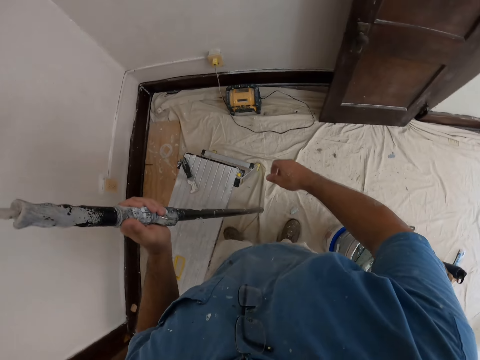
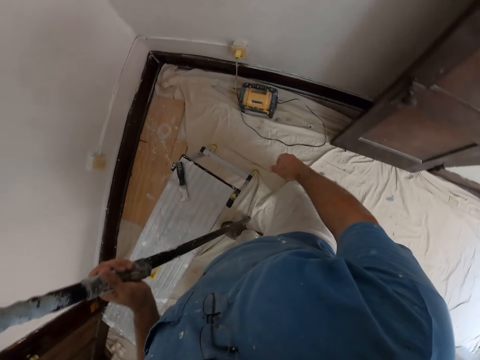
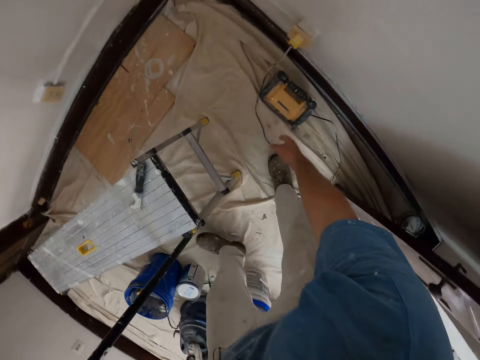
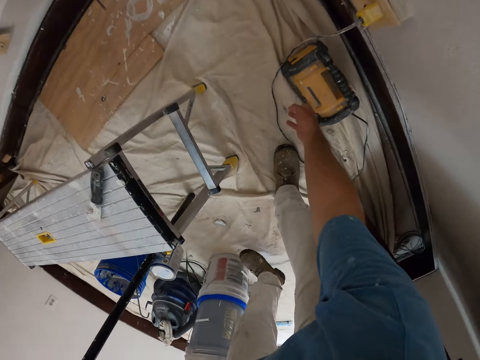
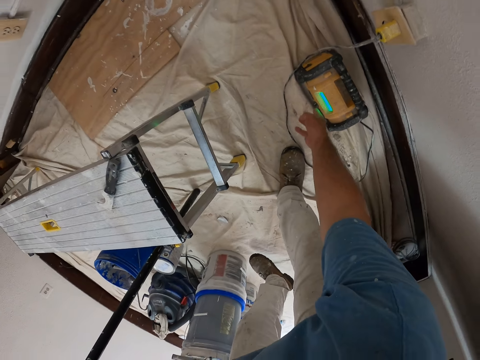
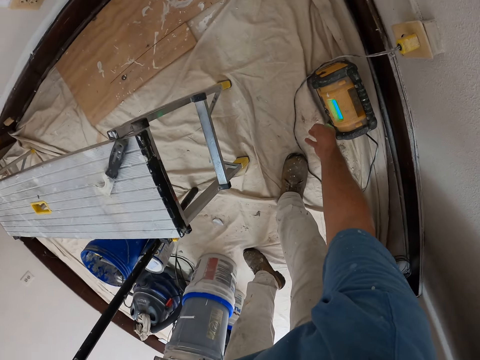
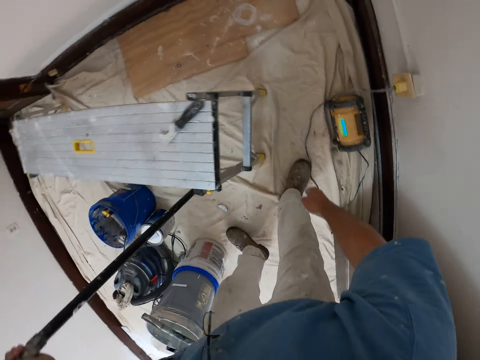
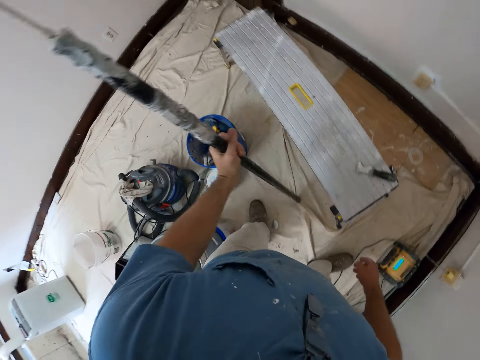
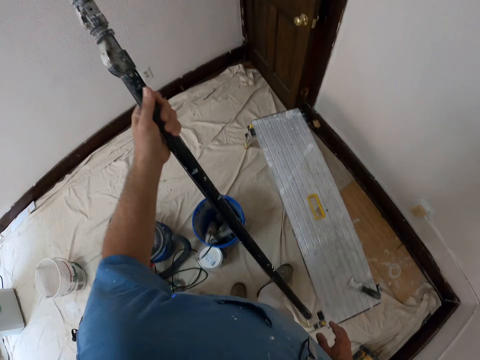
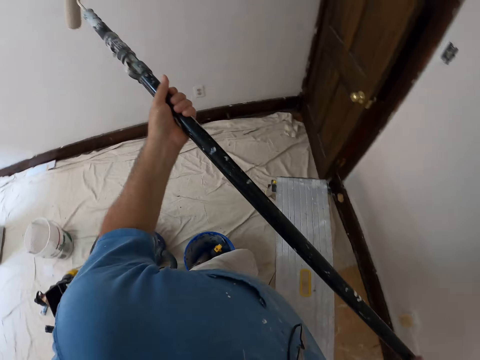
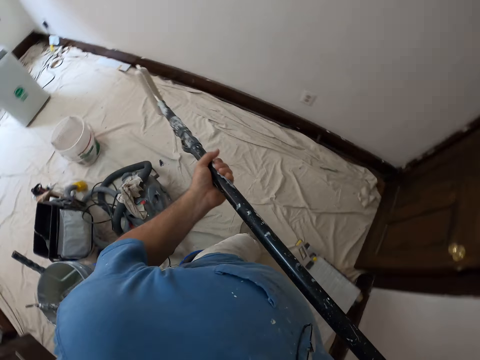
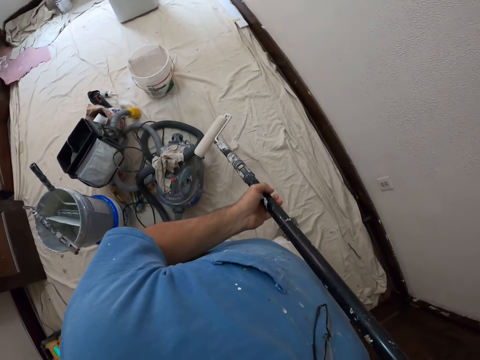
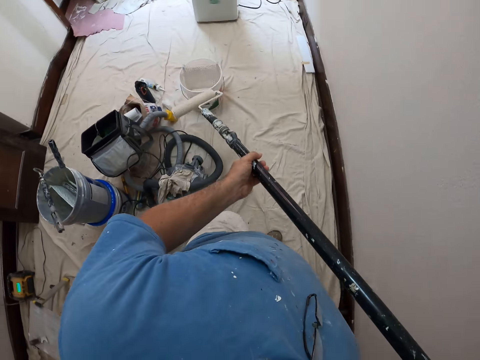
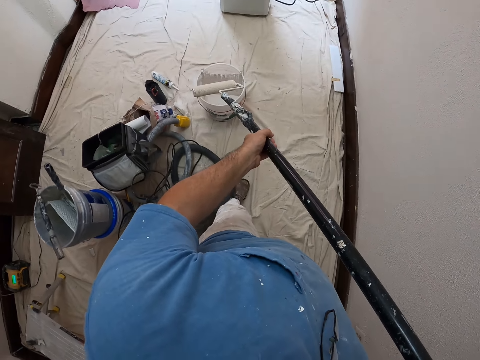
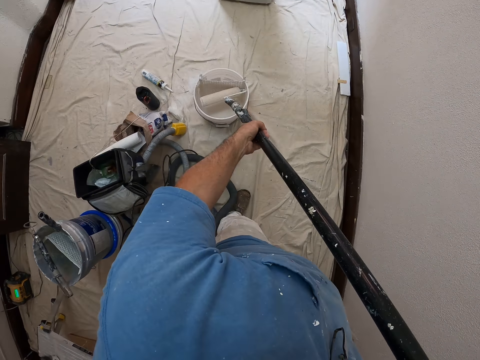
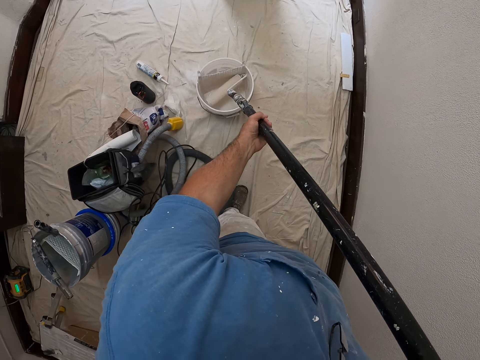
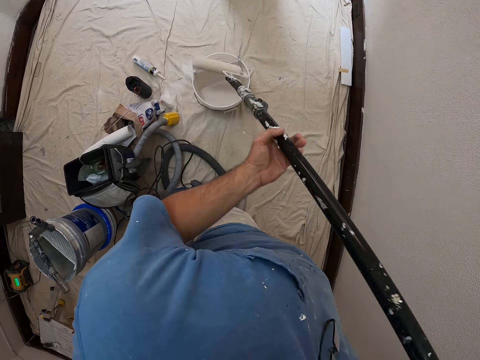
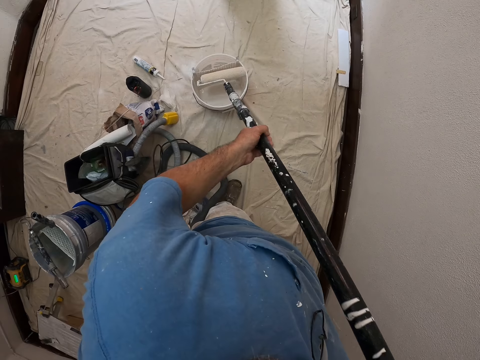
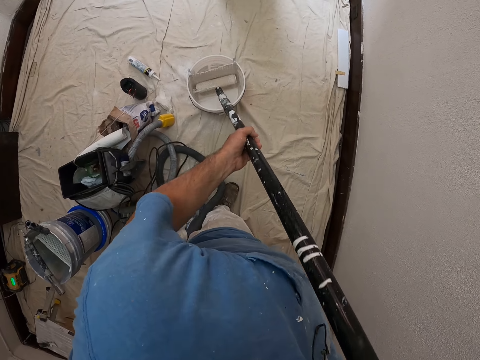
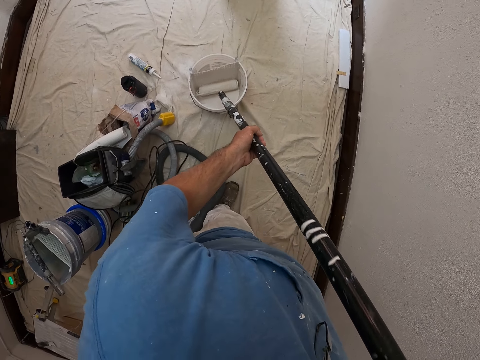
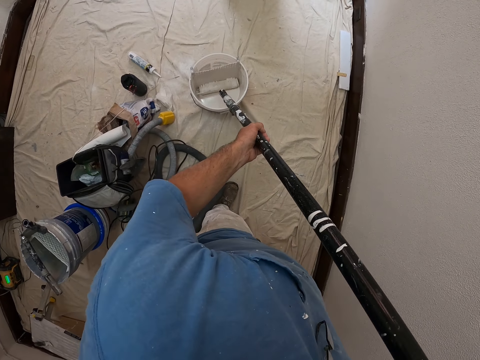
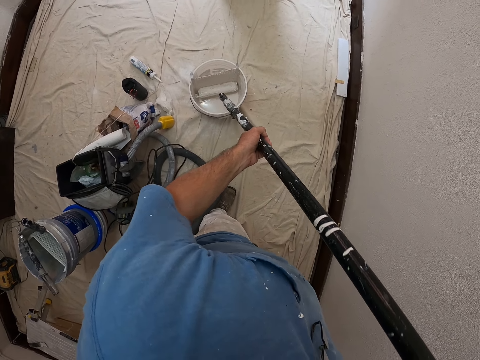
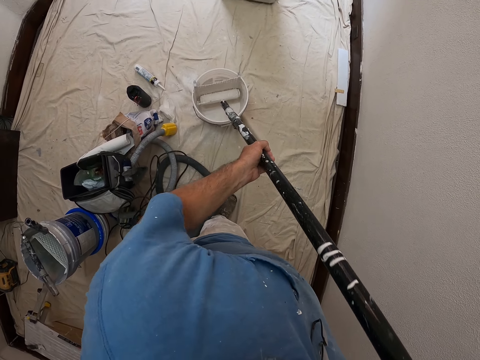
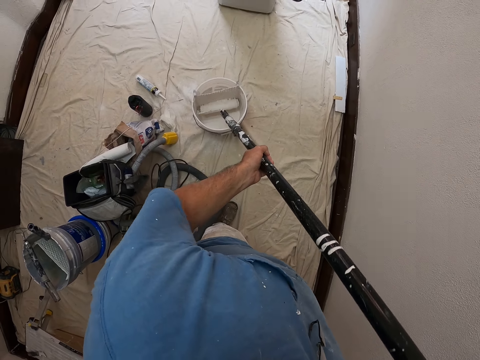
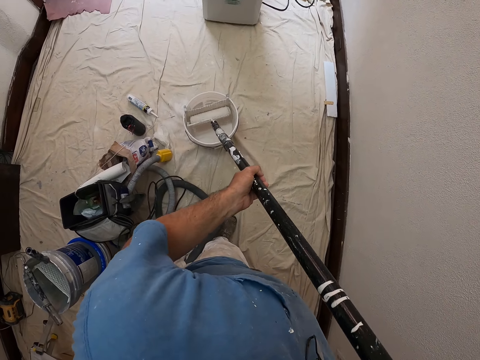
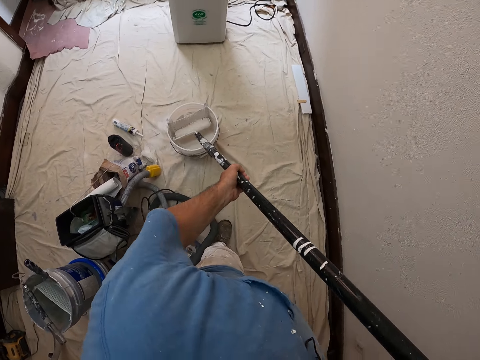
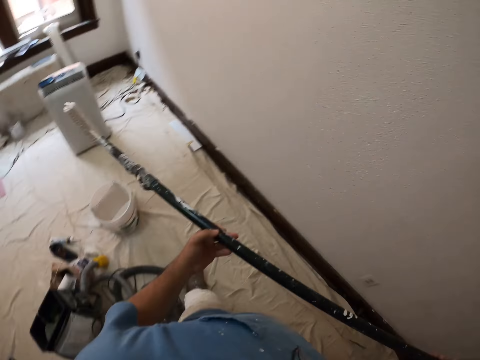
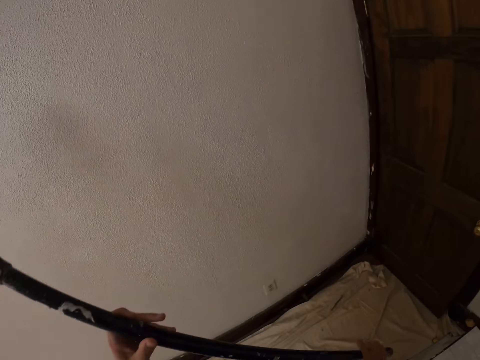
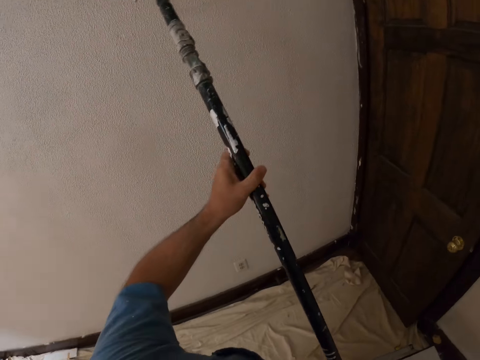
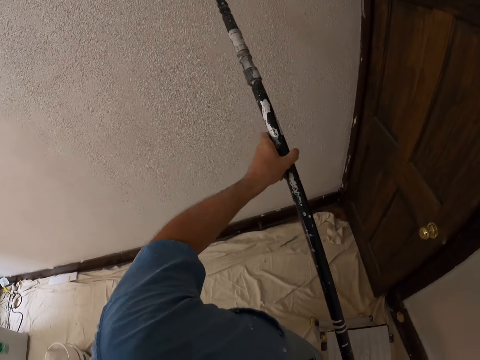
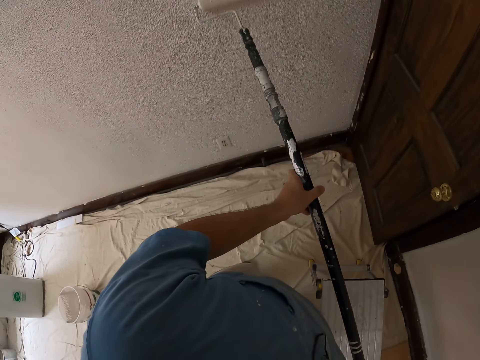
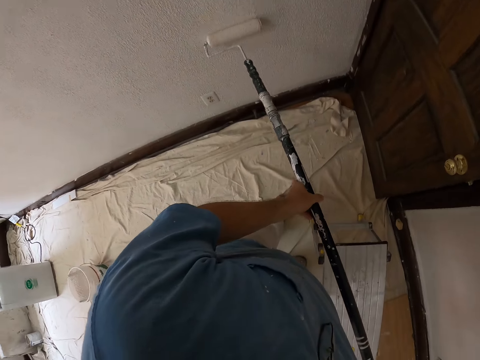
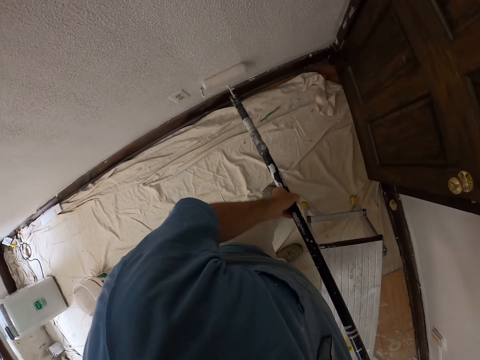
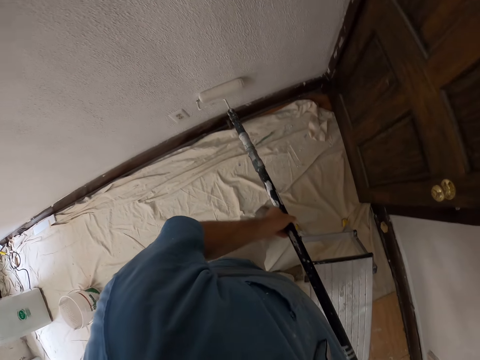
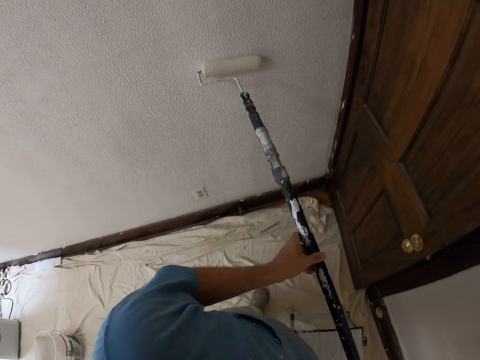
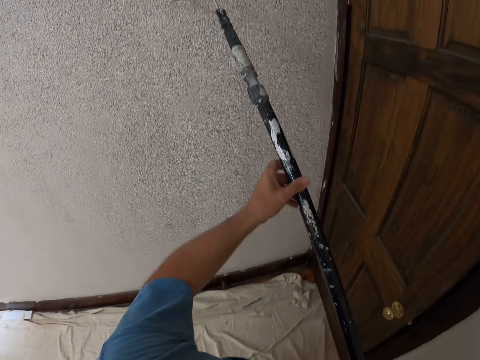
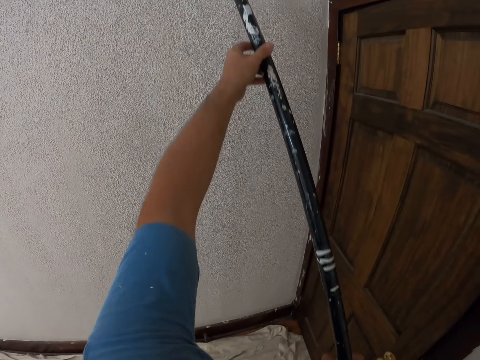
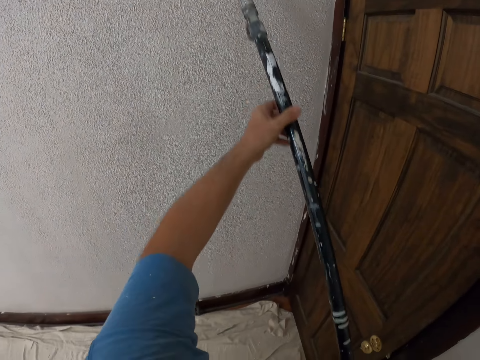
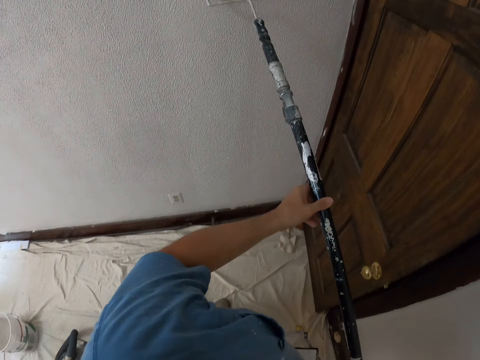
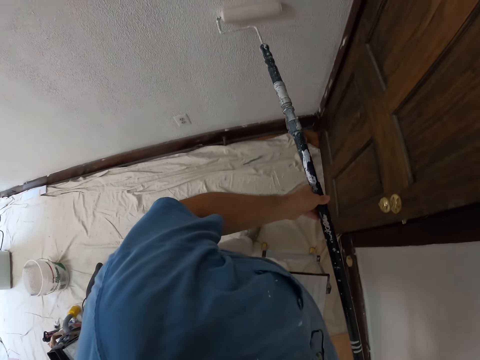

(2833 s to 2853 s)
The camera wearer turns on an electric device. They dip the roller brush into the paint. They dip the roller brush back in the paint tin. They paint the wall with the long roller brush.

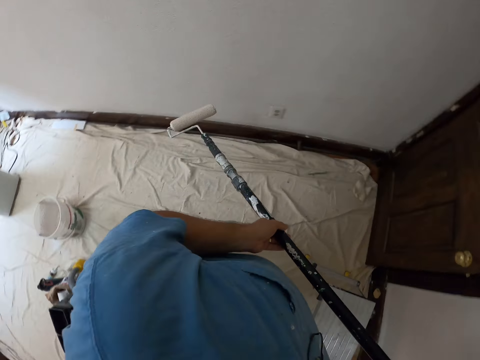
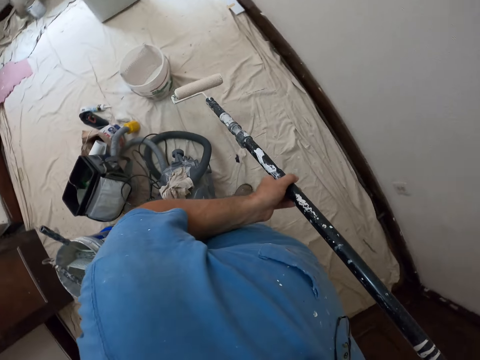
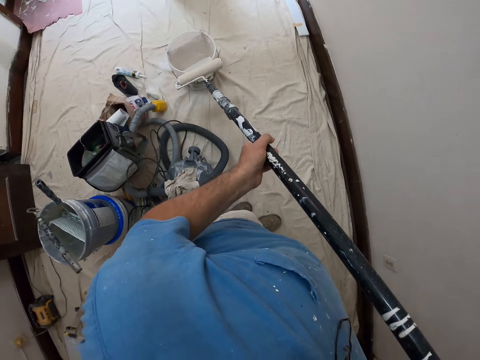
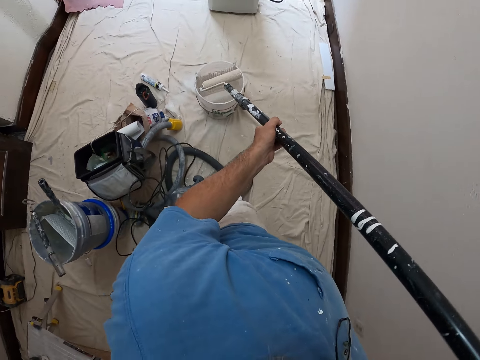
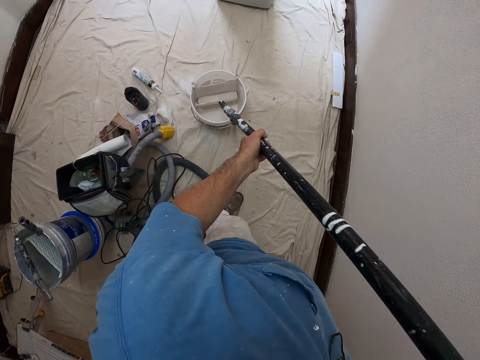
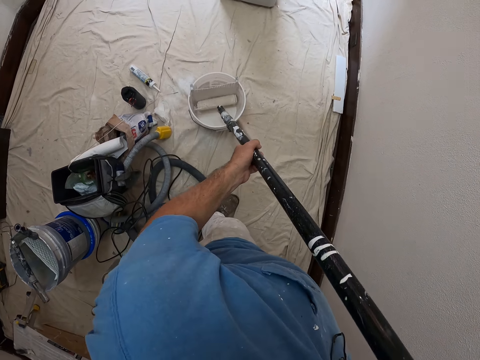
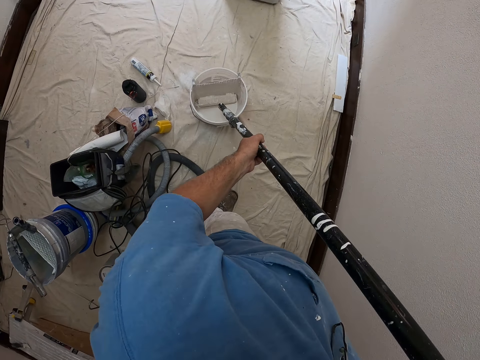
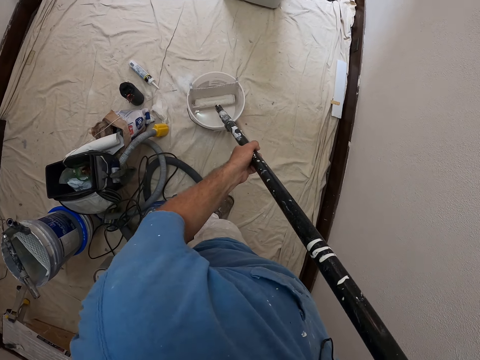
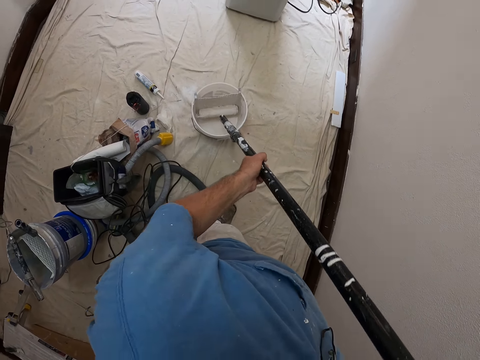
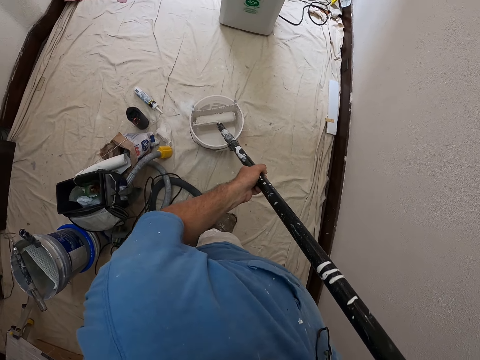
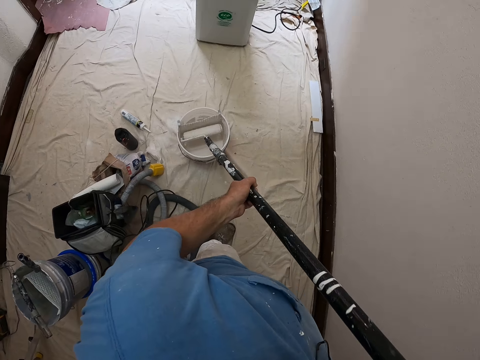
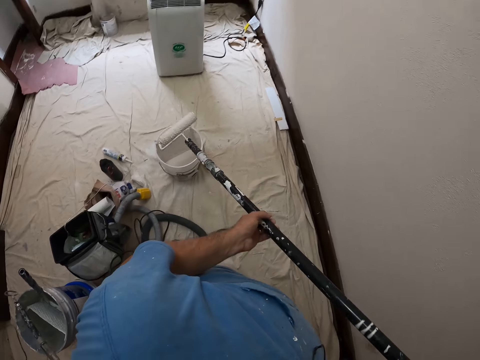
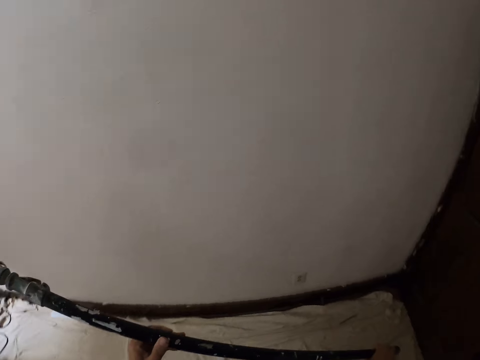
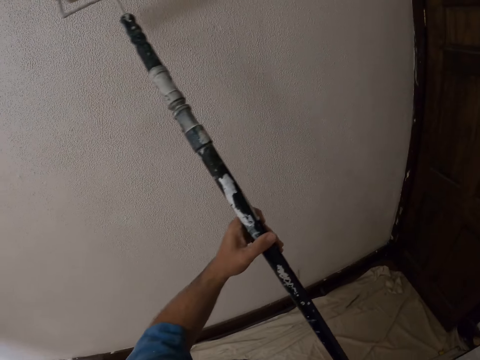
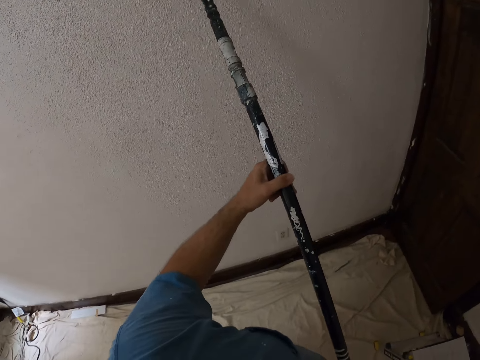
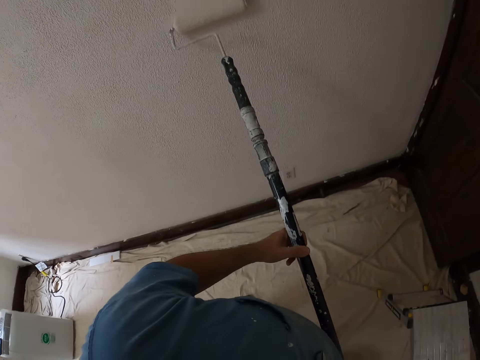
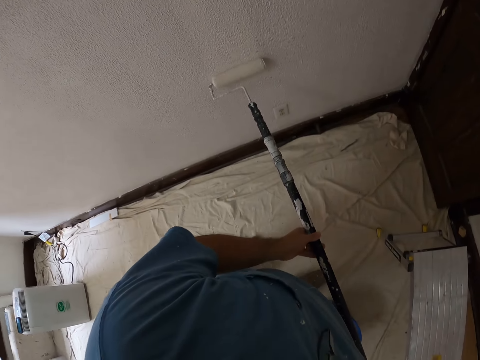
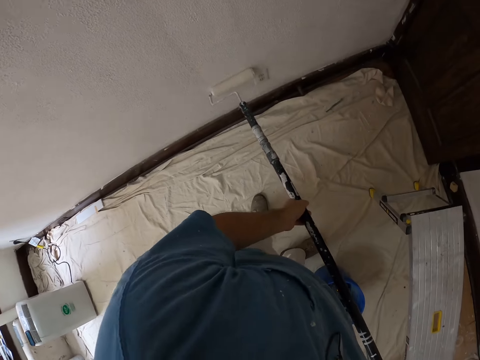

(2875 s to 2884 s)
The camera wearer dips the roller brush back in the paint tin. They paint the wall with the long roller brush.
